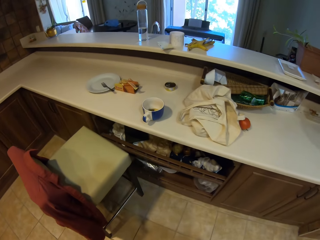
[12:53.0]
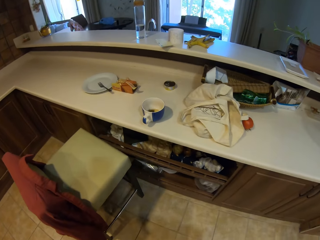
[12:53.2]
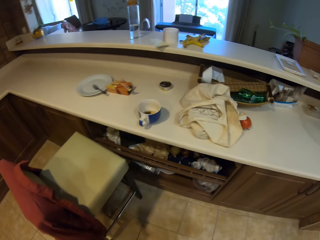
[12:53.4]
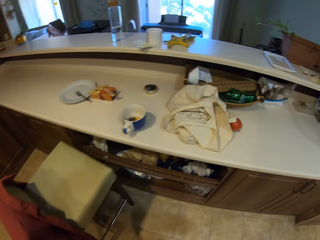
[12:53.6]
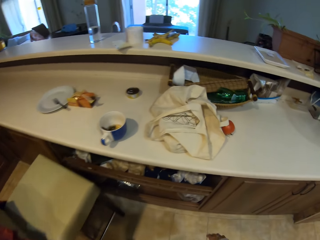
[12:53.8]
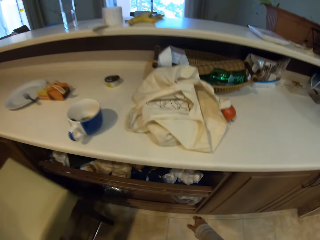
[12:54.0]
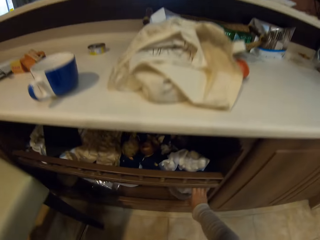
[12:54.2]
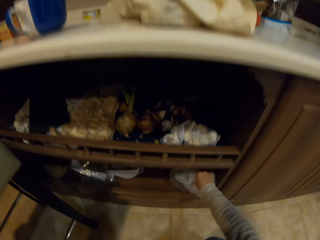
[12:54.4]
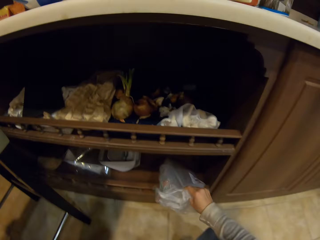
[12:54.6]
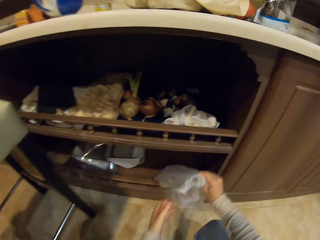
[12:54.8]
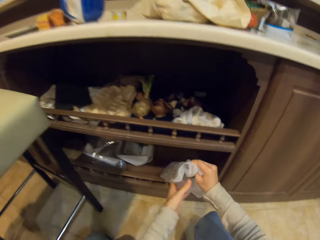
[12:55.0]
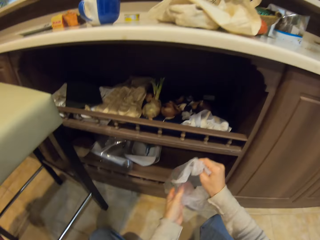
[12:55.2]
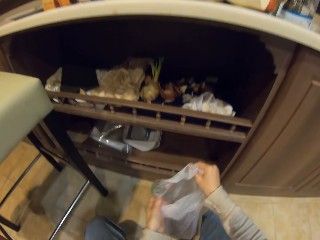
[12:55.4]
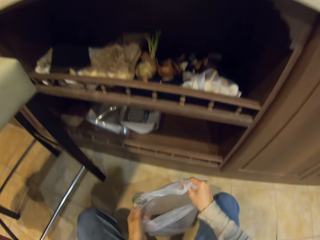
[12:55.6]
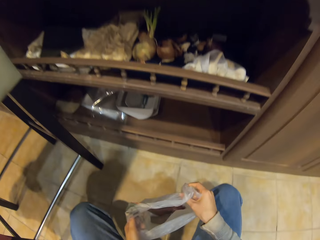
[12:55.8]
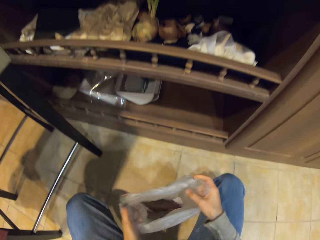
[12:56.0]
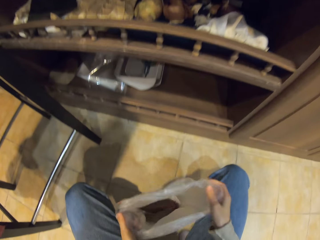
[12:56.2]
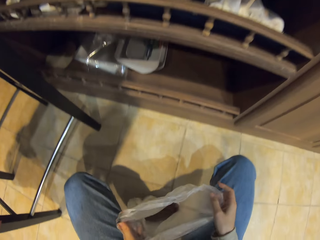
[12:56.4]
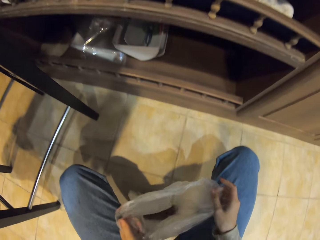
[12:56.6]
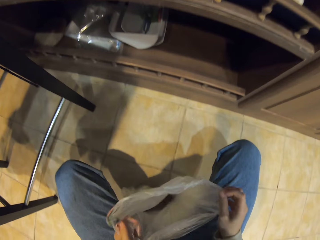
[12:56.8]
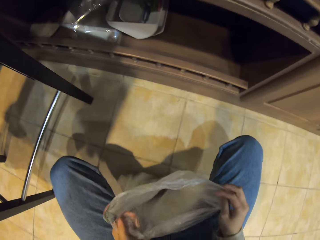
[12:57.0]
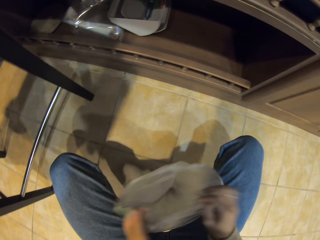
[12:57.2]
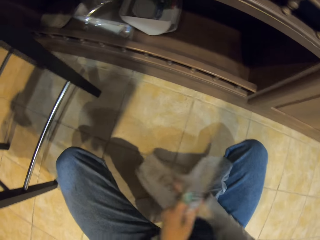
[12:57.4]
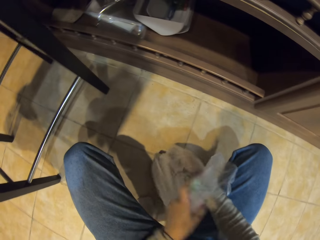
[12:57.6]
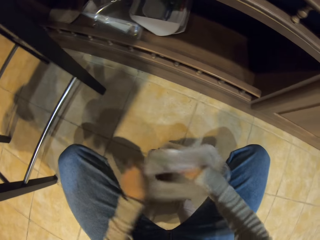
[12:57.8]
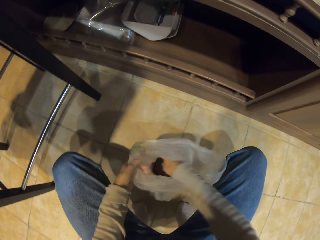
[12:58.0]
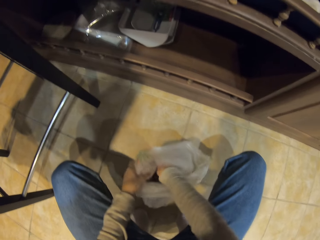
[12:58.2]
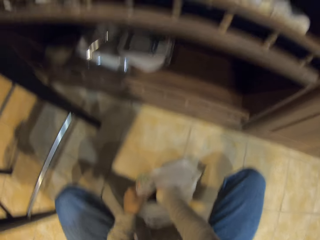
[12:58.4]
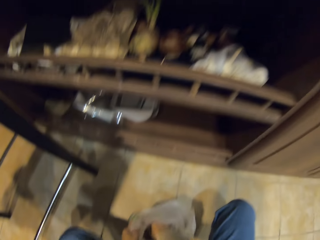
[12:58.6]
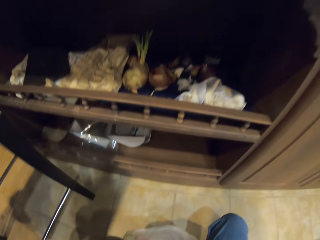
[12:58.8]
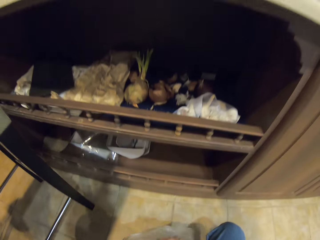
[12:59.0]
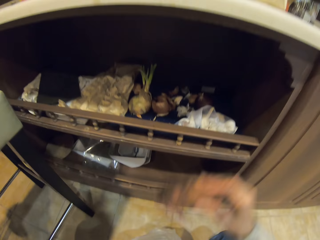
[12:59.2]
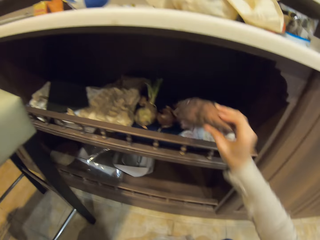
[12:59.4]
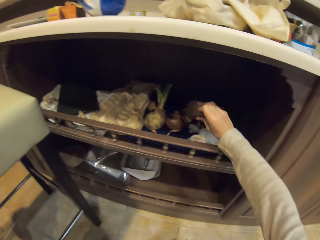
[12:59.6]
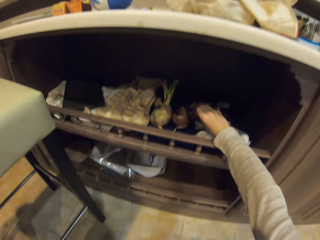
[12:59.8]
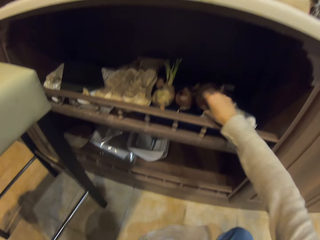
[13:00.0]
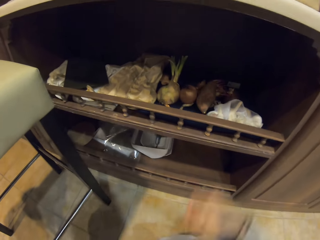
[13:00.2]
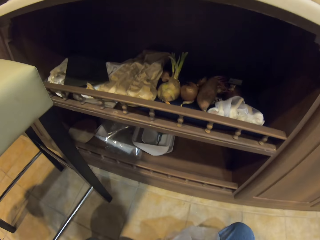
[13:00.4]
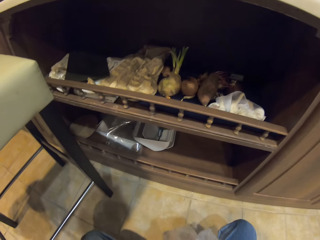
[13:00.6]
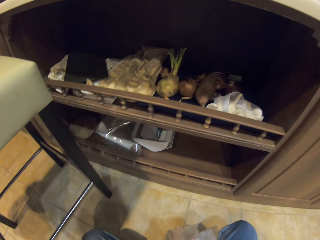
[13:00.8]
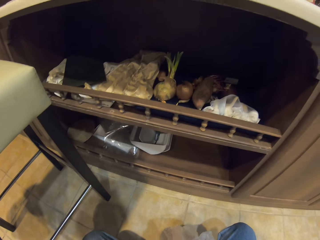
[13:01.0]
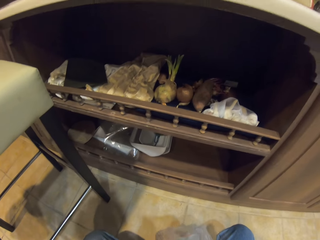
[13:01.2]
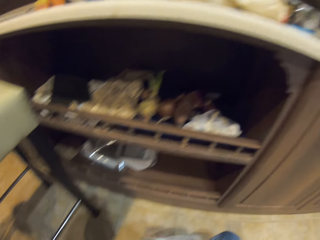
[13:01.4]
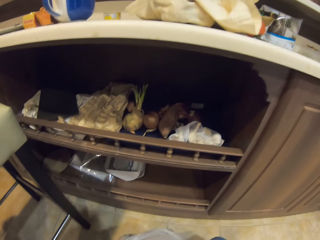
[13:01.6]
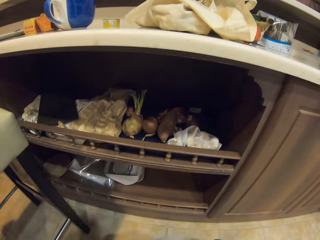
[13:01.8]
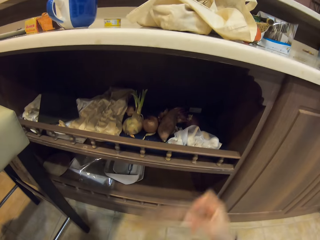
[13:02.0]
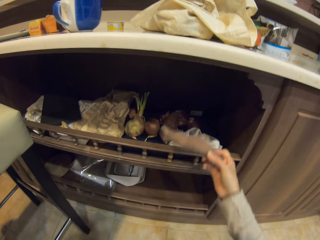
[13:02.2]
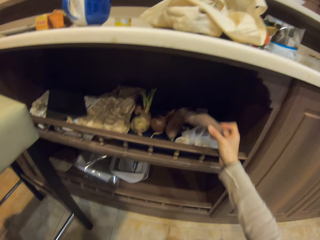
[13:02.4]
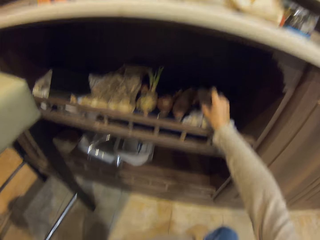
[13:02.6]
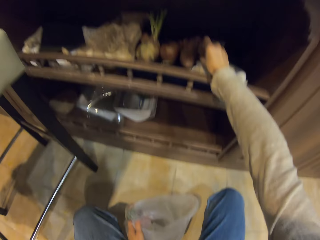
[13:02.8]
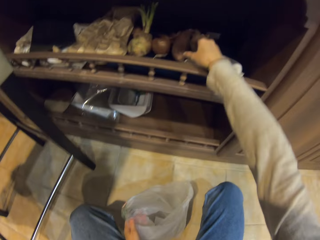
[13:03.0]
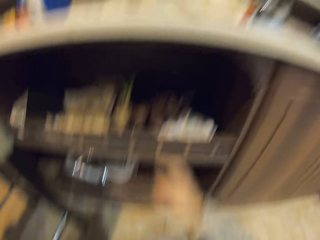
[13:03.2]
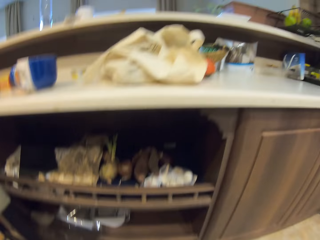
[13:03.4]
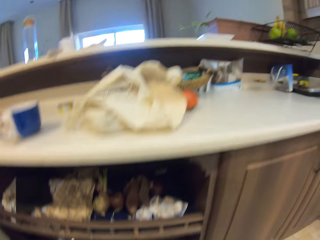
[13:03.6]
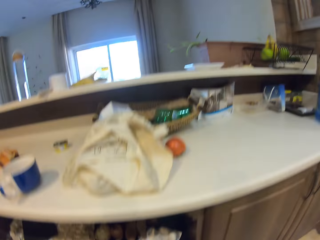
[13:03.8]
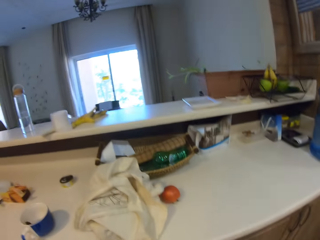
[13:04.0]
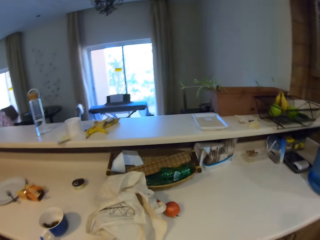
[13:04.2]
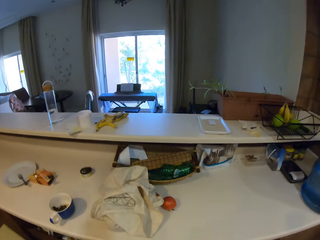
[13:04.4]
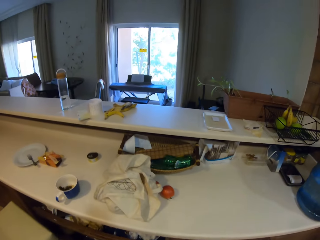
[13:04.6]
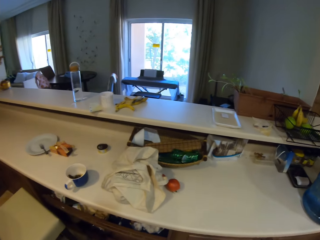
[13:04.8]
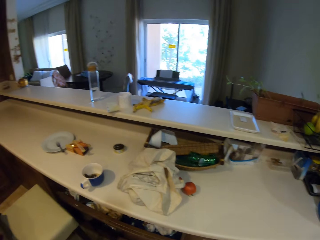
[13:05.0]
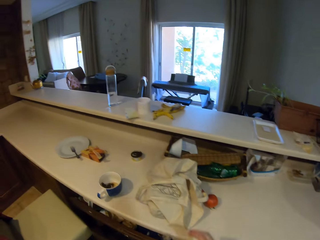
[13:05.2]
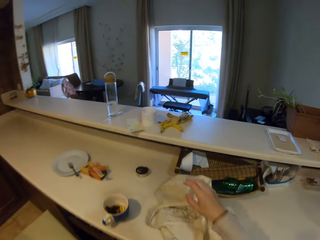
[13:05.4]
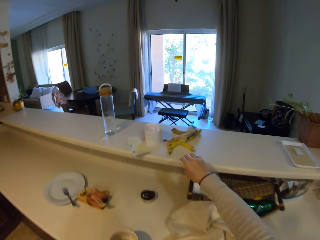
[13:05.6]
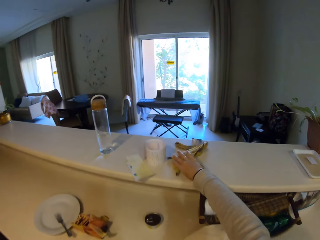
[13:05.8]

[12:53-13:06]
The camera wearer picks up the polythene paper. They look inside the polythene paper. They pick up a sweet potato. They put the sweet potato on the shelf. They pick up the sweet potato. They put the sweet potato on the shelf. They stand.

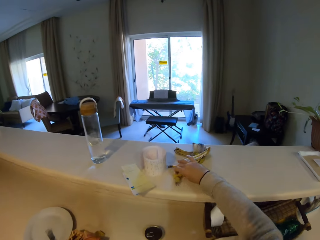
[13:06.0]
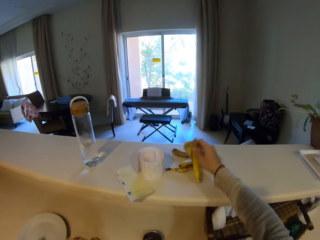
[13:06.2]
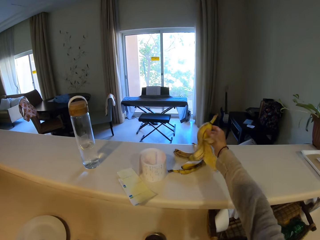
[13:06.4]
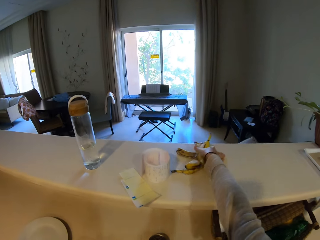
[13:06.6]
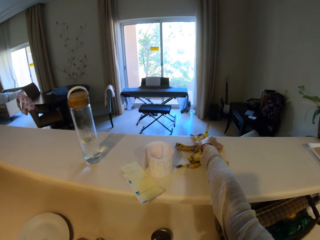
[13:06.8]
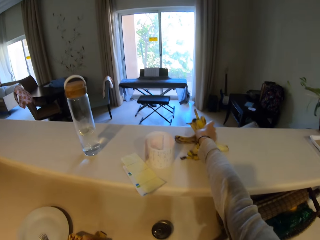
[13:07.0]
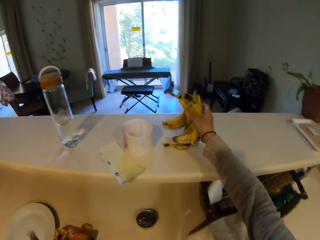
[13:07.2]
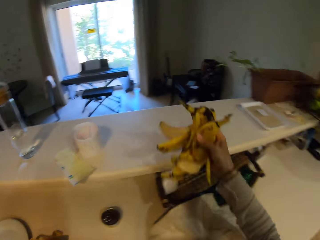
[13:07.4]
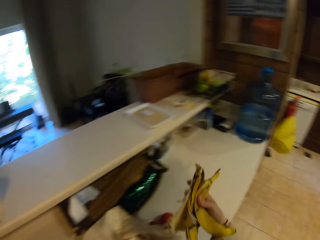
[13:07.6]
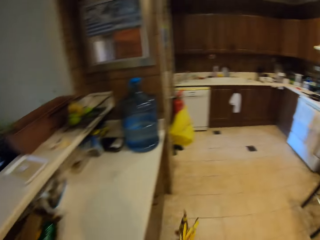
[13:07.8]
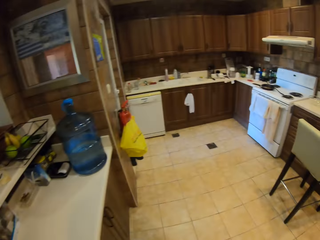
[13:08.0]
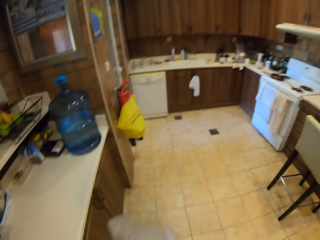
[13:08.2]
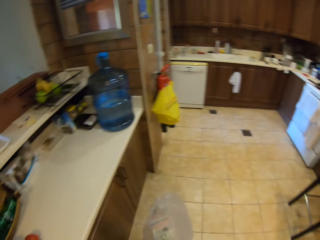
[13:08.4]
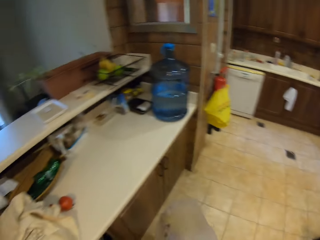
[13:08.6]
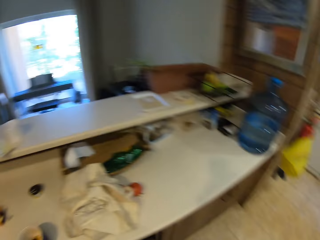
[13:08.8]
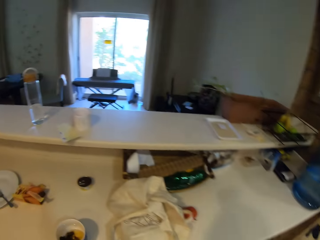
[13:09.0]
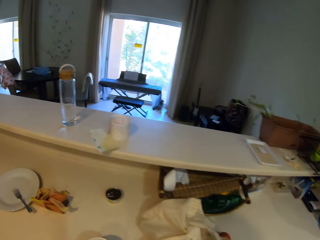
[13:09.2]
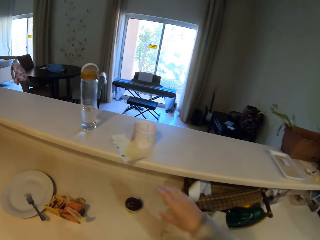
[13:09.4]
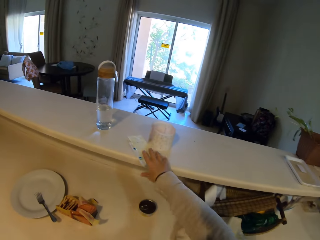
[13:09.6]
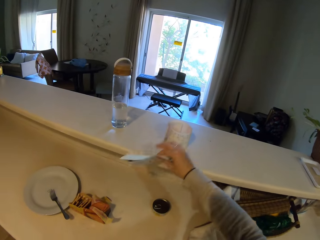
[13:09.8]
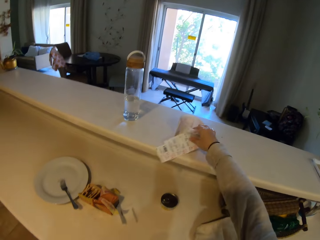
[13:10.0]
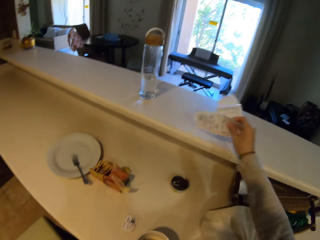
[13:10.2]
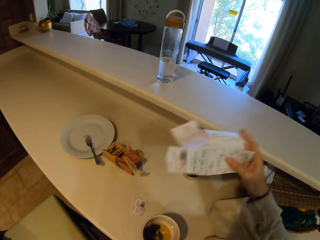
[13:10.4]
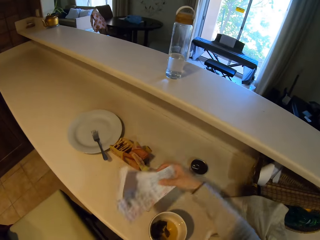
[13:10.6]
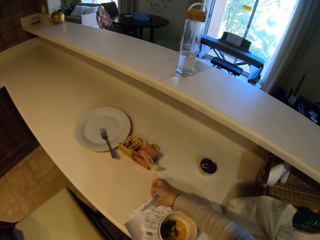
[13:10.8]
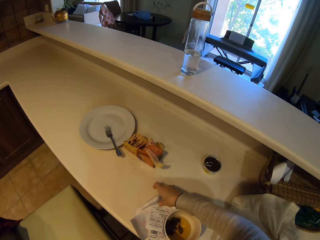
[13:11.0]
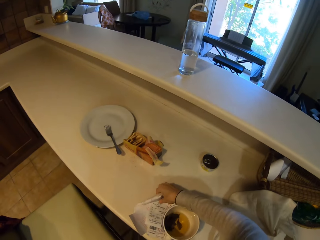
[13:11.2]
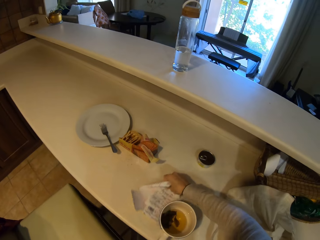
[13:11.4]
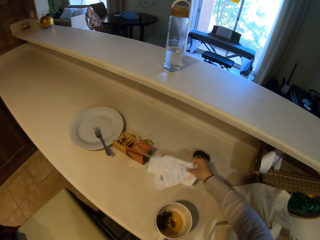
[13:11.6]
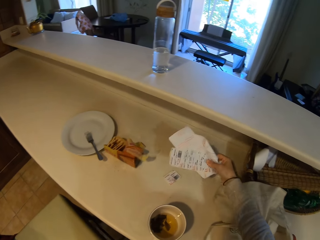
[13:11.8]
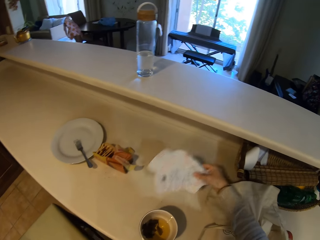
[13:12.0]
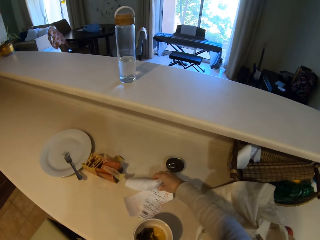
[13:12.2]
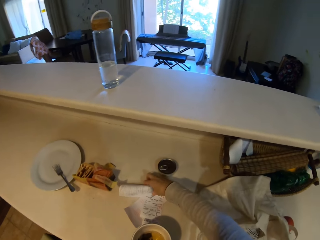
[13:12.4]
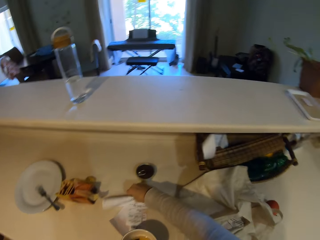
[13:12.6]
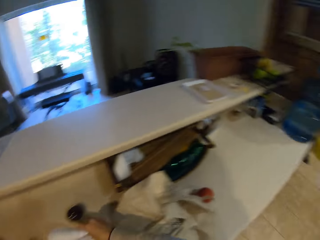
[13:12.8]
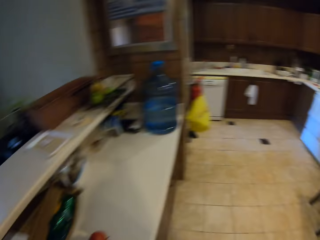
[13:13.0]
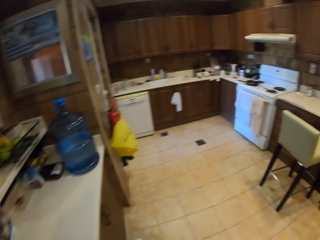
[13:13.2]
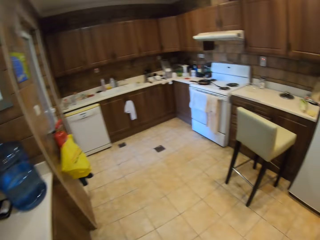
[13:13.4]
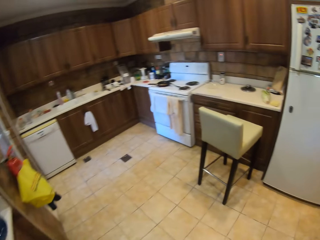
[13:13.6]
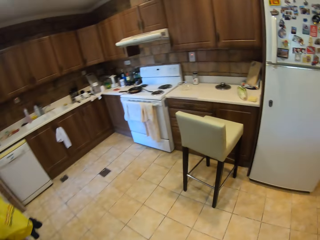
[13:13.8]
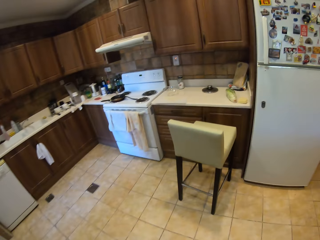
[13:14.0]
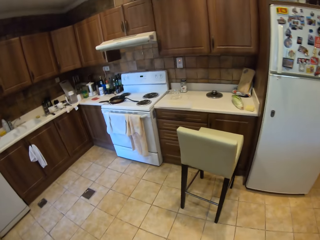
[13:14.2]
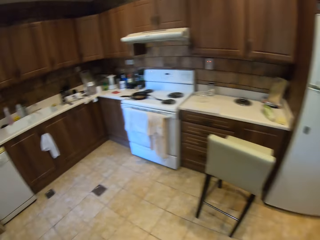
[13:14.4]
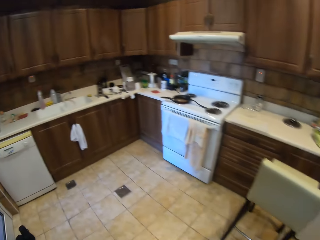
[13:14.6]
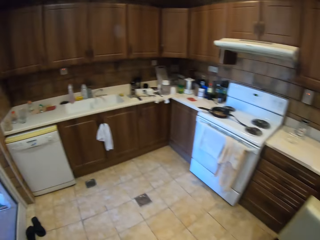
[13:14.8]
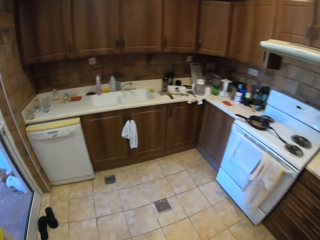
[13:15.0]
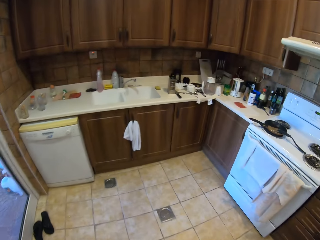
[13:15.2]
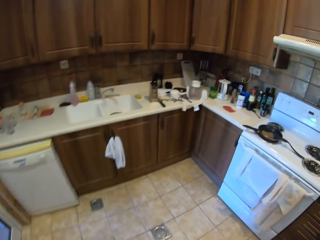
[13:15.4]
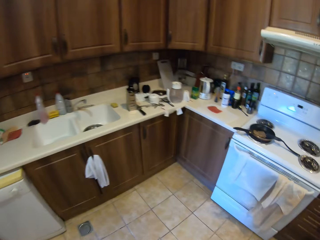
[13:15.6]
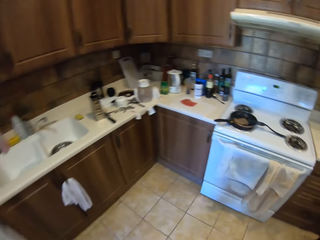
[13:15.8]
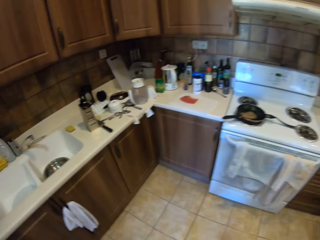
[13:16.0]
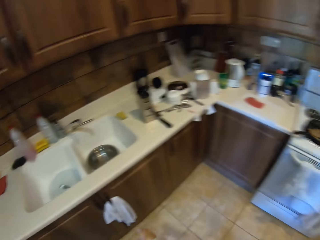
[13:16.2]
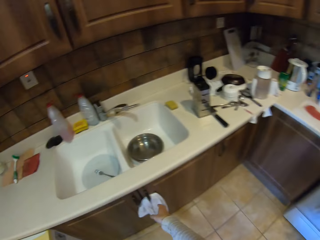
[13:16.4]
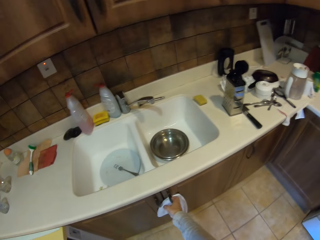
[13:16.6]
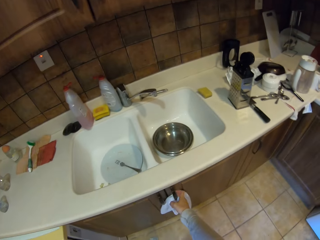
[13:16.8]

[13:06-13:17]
The camera wearer picks up the banana peels. They put the banana peels in the polythene paper. They walk around the kitchen. They take the paper or dirt from the table. They put the dirt in the polythene paper. They walk around the kitchen.
